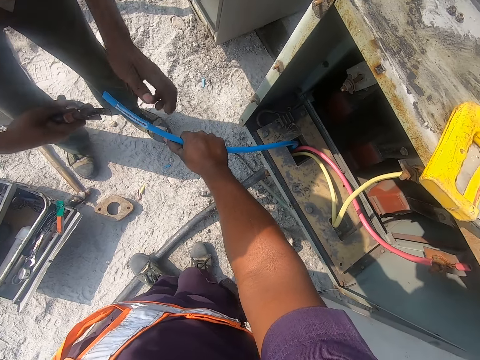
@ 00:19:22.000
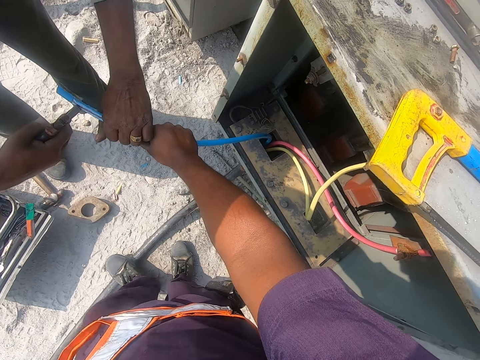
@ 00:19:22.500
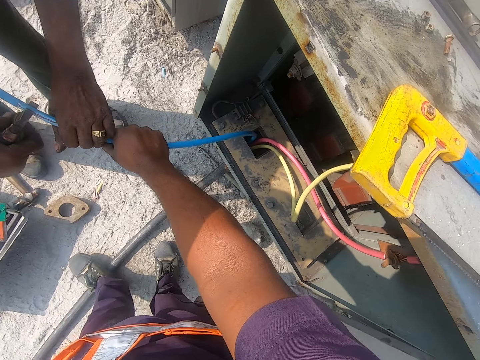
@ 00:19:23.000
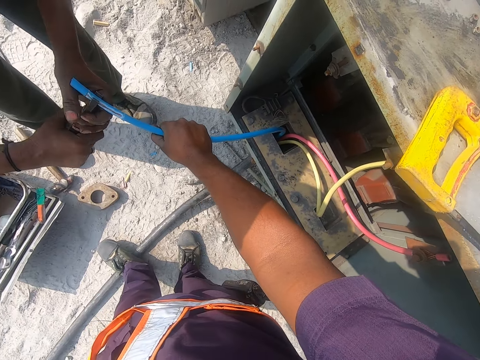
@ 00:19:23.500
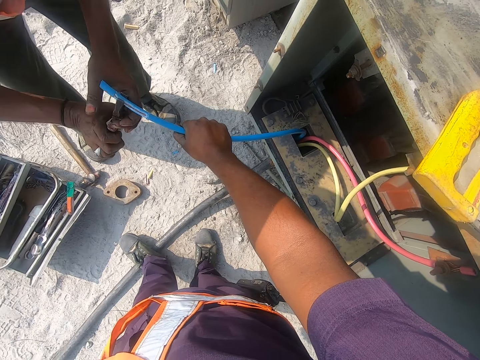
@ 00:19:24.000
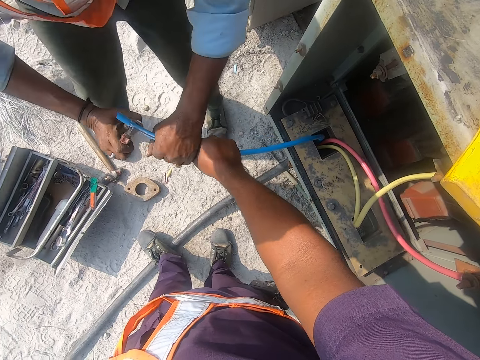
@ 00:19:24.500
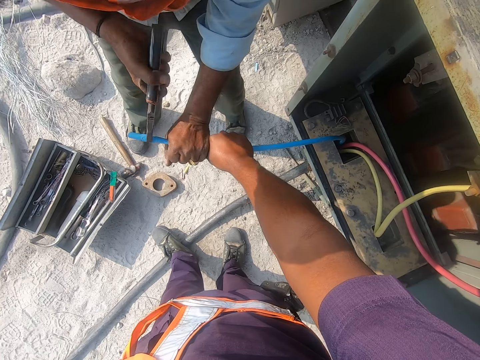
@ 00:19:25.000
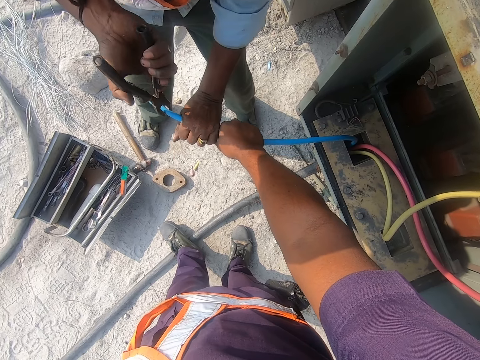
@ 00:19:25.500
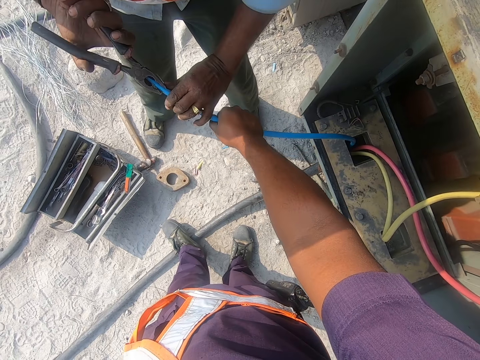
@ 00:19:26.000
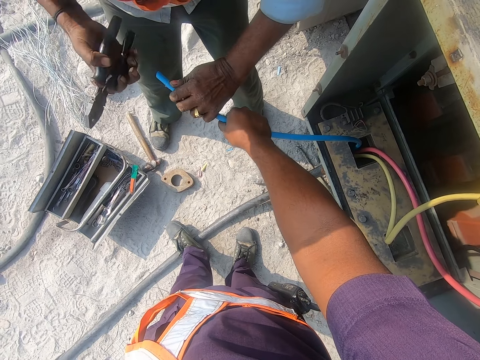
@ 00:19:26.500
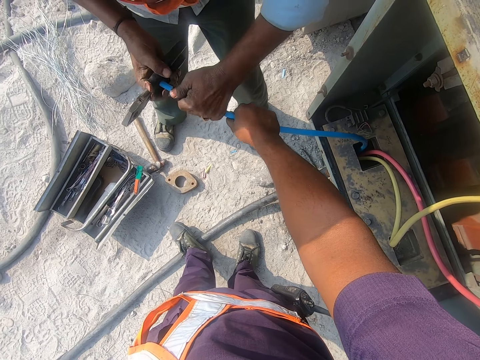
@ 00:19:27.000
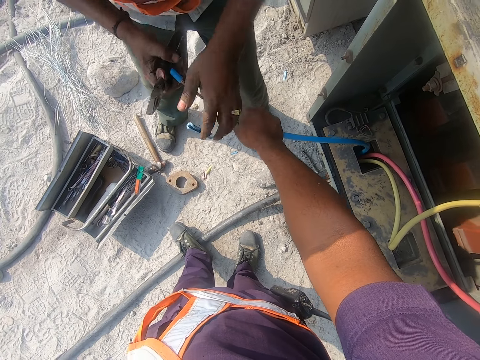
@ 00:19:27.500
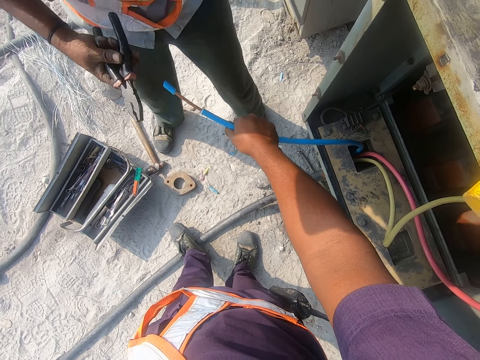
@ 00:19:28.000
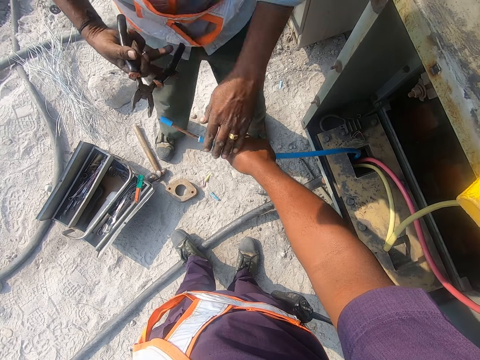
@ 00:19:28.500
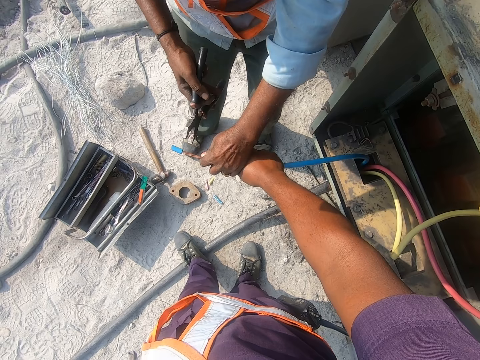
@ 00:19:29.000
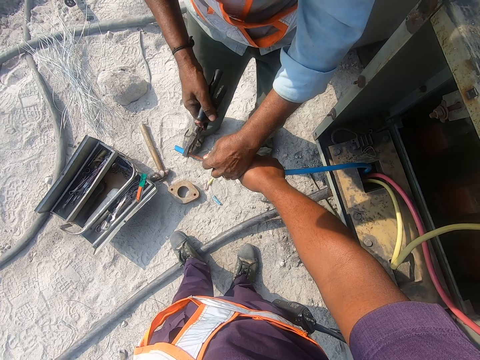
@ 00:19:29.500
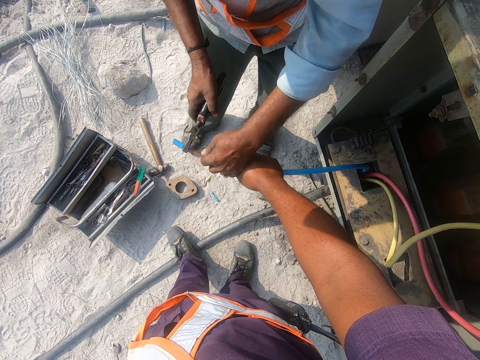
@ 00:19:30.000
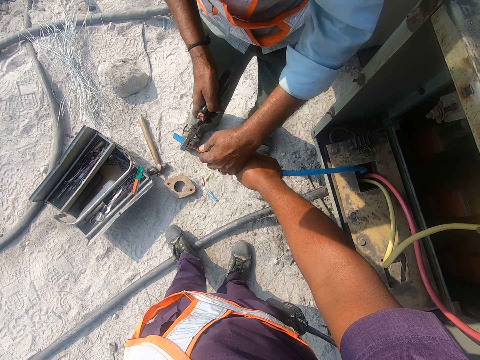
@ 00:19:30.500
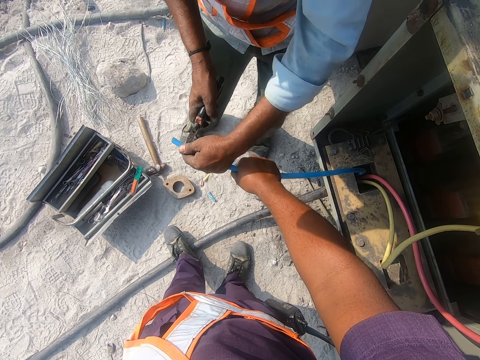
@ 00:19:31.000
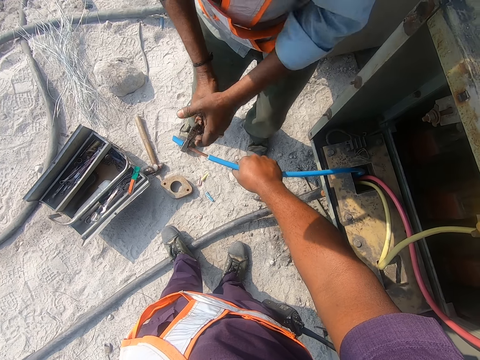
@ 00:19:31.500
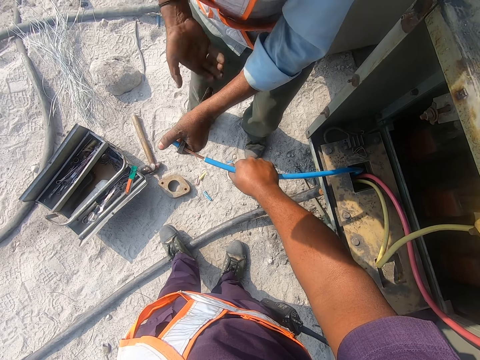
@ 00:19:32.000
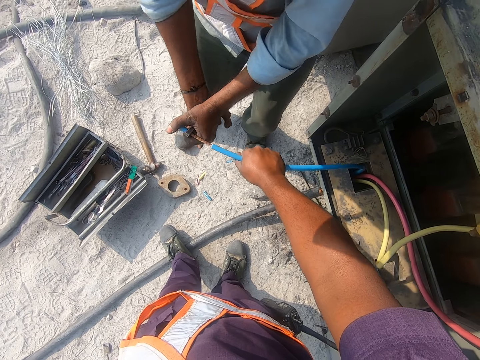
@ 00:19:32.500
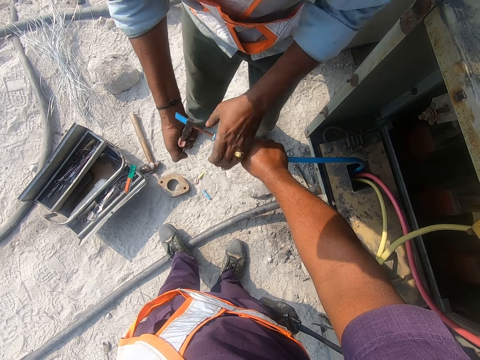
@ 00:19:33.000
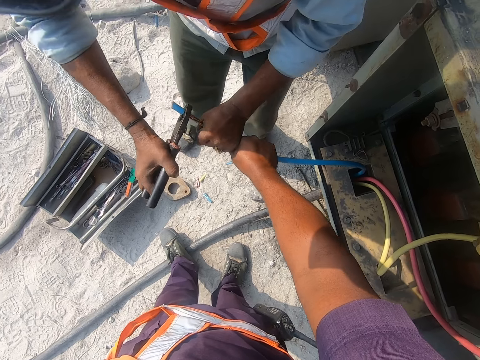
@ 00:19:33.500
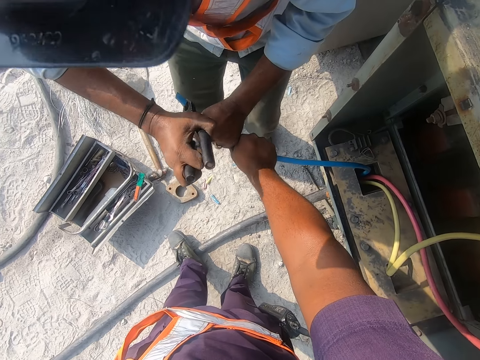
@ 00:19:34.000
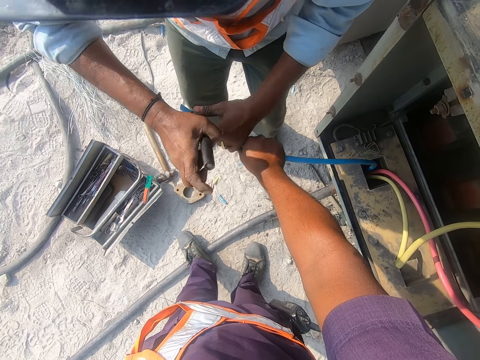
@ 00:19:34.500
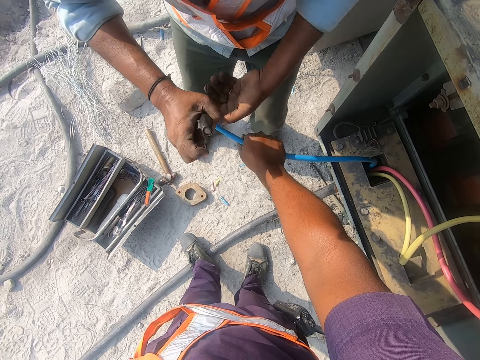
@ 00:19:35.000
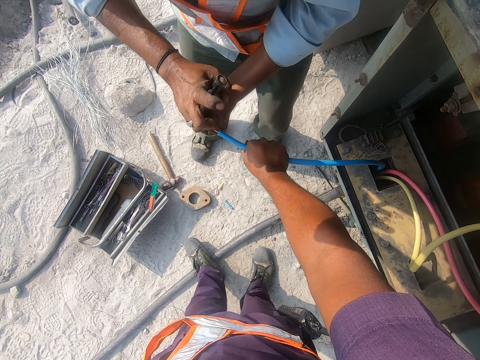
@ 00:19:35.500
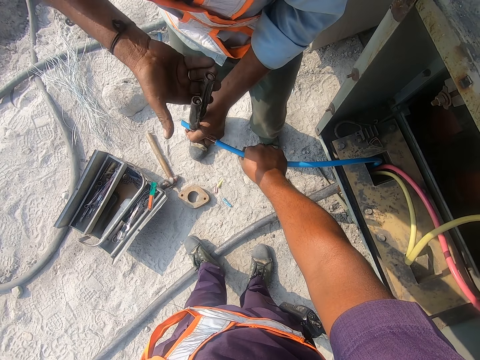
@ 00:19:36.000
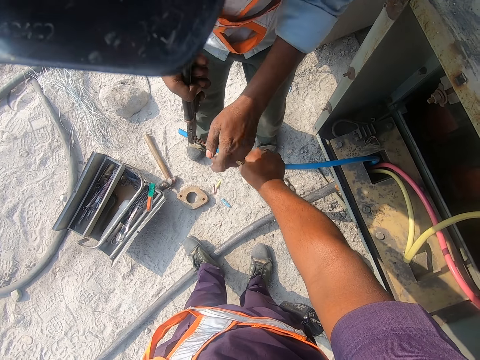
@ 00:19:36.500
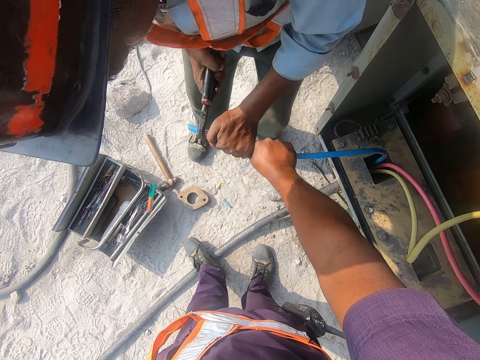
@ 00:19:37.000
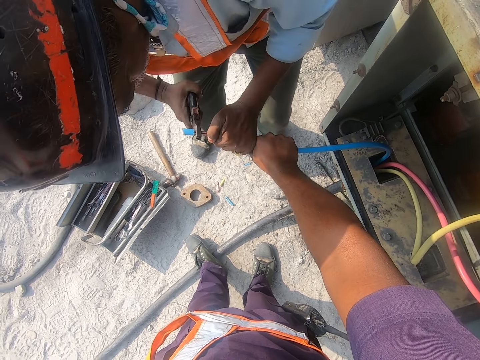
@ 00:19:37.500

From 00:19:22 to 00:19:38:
A man holds a cable with his left hand. The man peels the cable with pliers, puts the pliers on the cable, holds the pliers, holds the cable and cuts the cable. The man peels the cable with a hand and pulls the cable. The man stares at the cable. The man holds the cable with his left hand. The man peels the cable with the pliers and puts the pliers on the cable. The man holds the pliers. He holds the pliers again. The man cuts the cable and holds the cable.

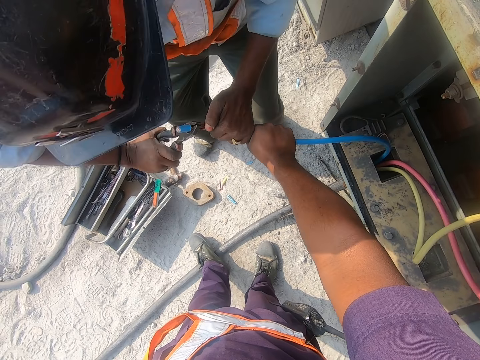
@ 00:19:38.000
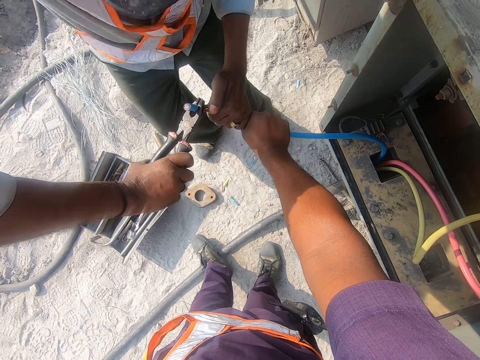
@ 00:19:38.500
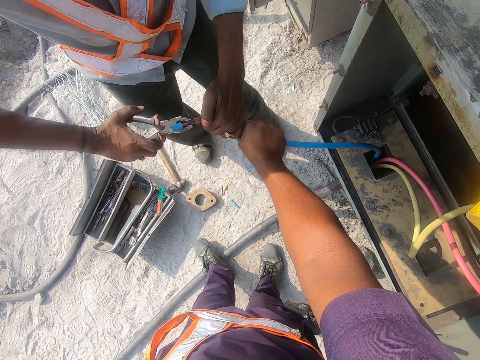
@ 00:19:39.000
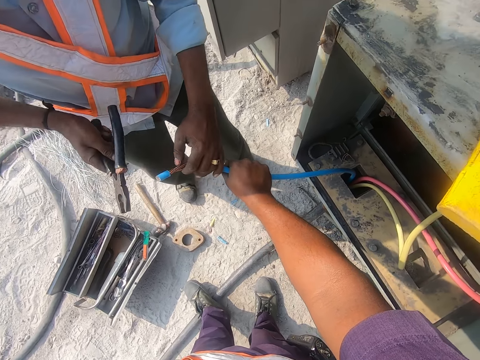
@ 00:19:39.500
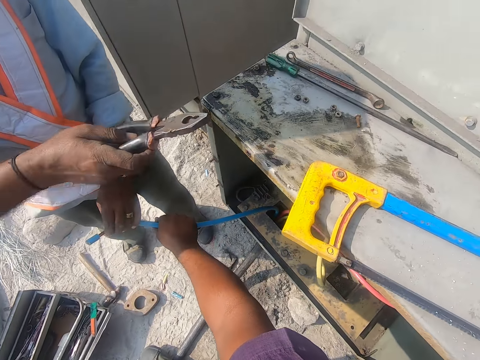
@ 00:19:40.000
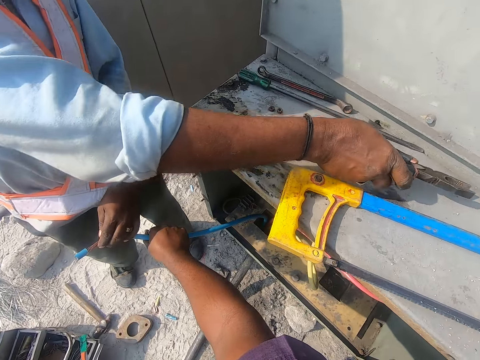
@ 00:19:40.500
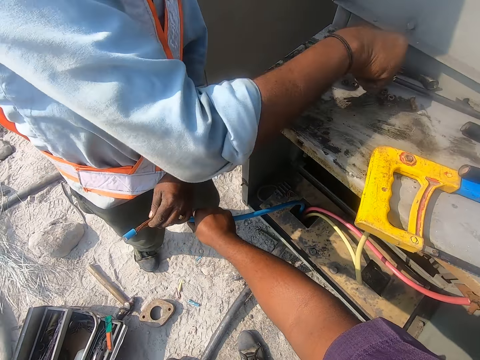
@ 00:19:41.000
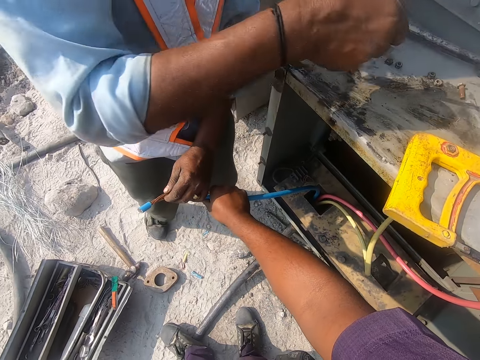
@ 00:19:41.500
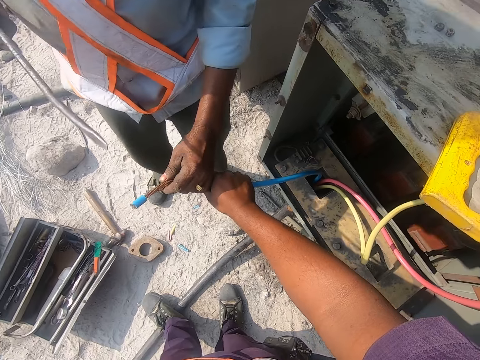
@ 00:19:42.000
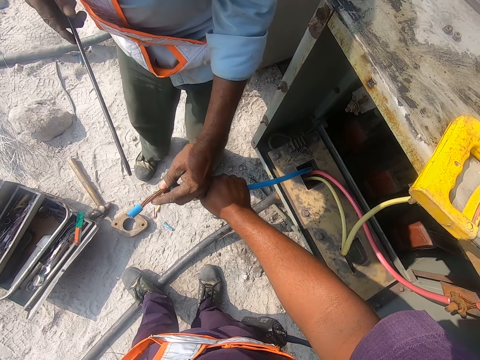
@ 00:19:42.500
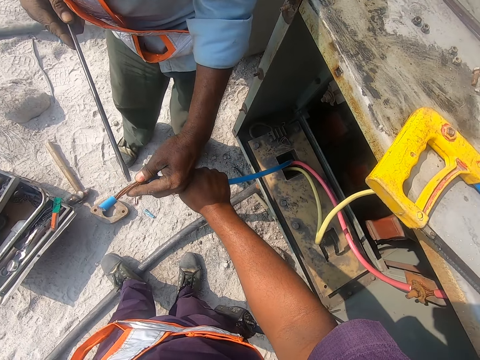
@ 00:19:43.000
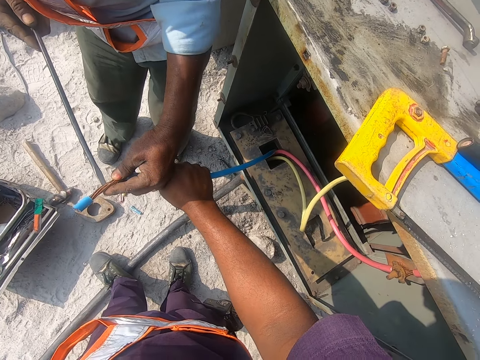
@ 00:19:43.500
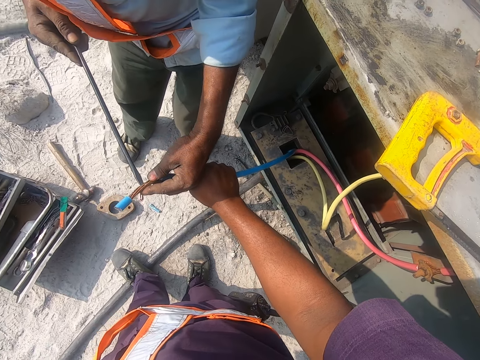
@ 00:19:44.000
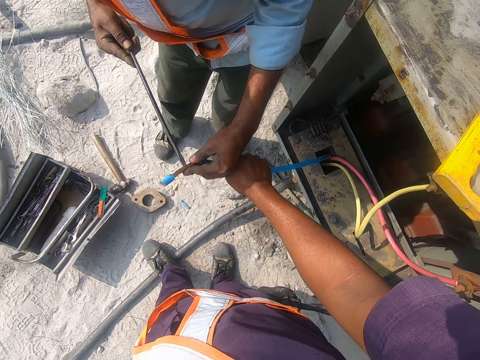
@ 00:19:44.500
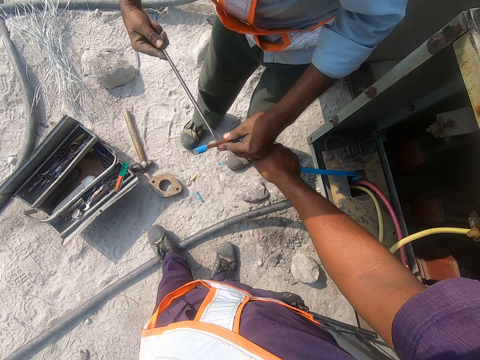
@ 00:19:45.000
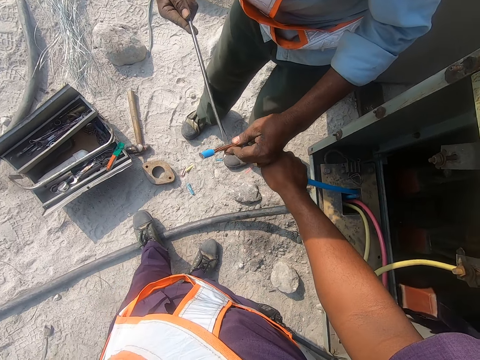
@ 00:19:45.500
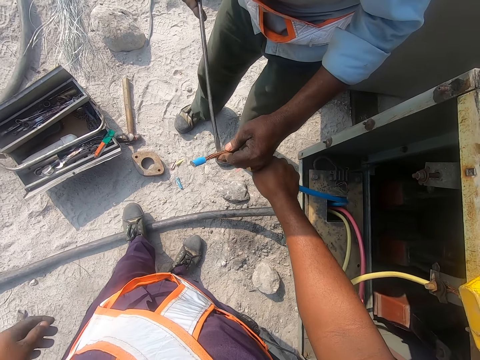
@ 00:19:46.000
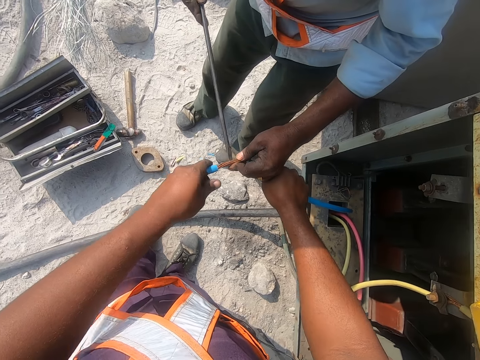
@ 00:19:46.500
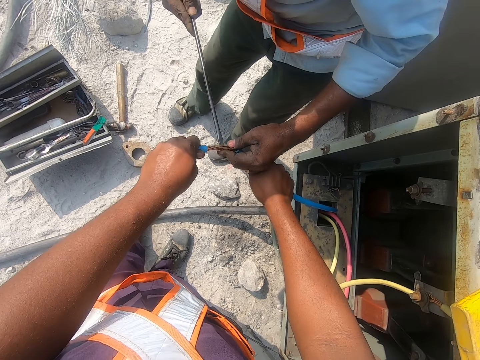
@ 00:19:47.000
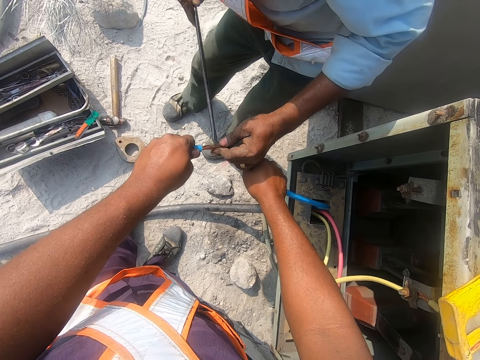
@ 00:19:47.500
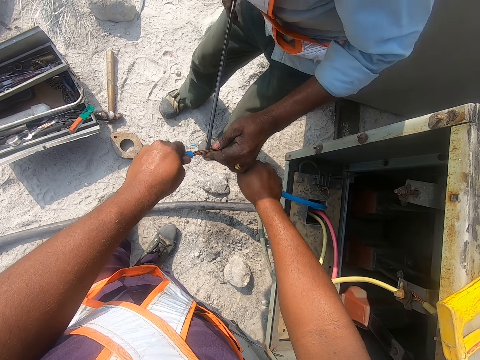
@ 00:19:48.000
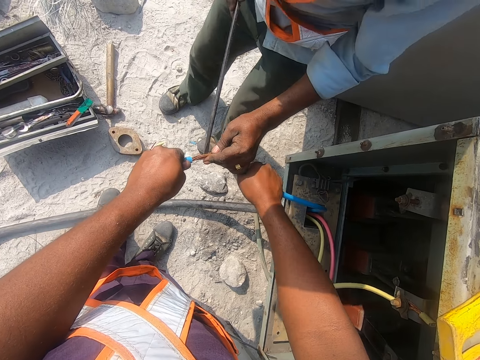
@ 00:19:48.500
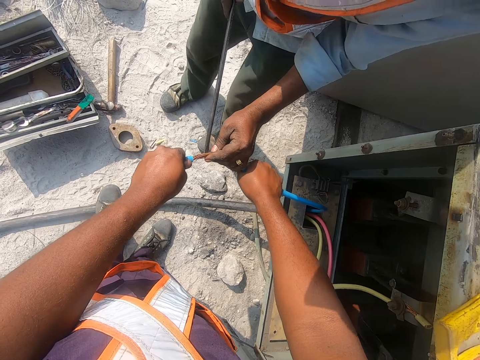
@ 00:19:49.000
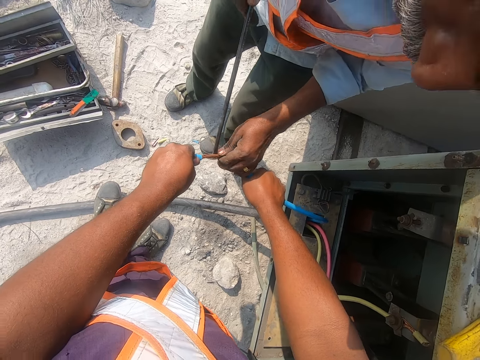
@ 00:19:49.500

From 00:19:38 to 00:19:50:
A man drops the pliers. The man picks up a flat screwdriver or metal. The man separates a cable with the metal and inserts the screwdriver on the cable. The camera wearer holds the cable with a left hand. The man separates the cable with the metal.
